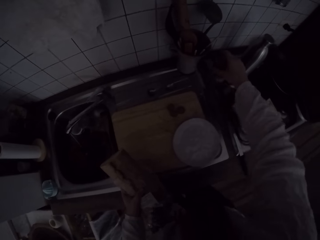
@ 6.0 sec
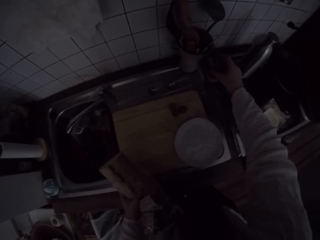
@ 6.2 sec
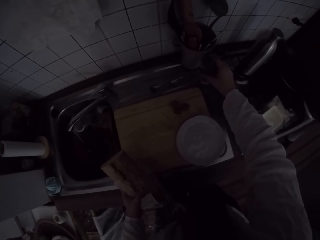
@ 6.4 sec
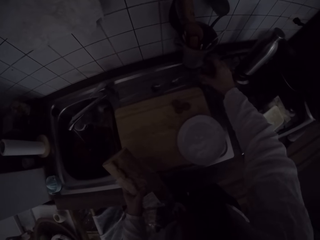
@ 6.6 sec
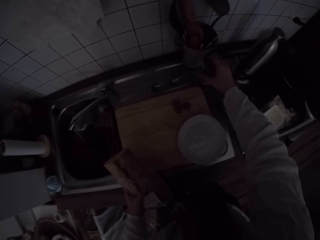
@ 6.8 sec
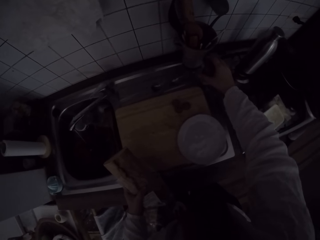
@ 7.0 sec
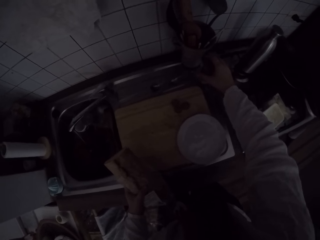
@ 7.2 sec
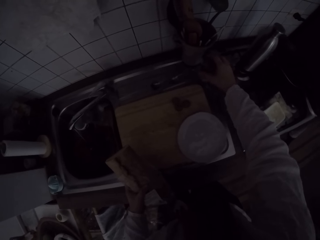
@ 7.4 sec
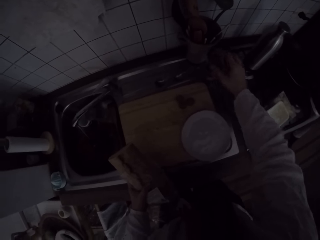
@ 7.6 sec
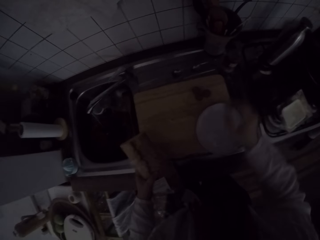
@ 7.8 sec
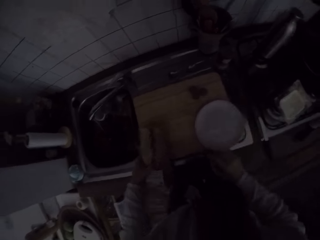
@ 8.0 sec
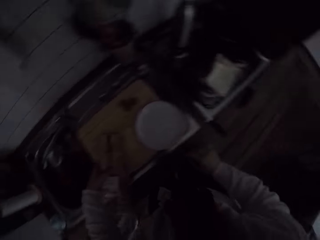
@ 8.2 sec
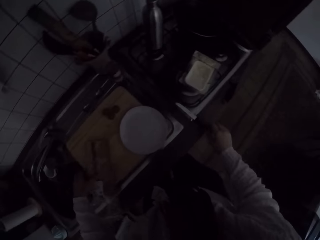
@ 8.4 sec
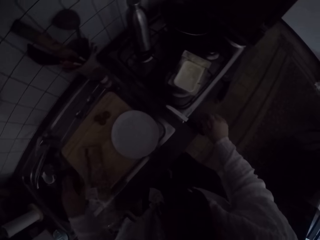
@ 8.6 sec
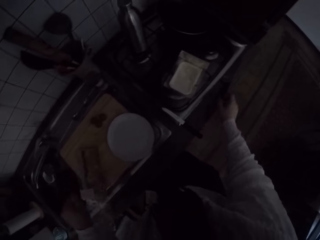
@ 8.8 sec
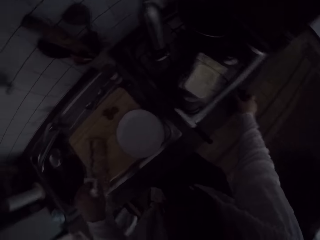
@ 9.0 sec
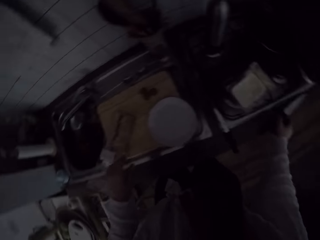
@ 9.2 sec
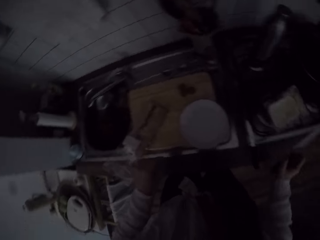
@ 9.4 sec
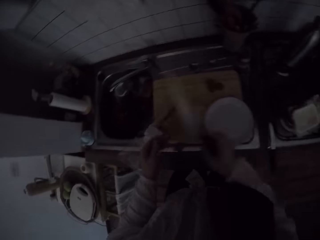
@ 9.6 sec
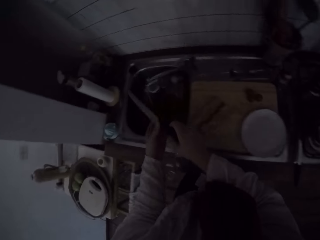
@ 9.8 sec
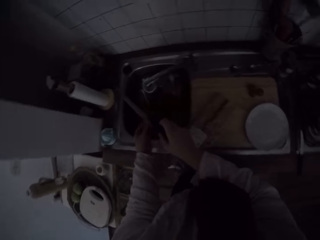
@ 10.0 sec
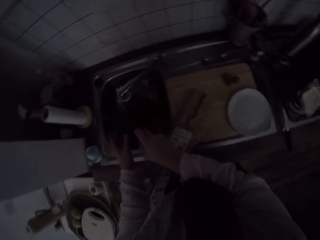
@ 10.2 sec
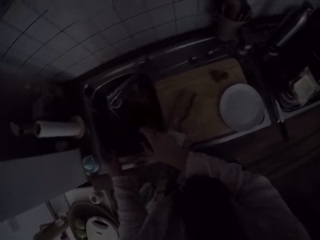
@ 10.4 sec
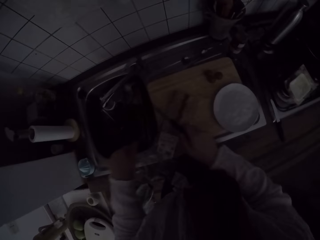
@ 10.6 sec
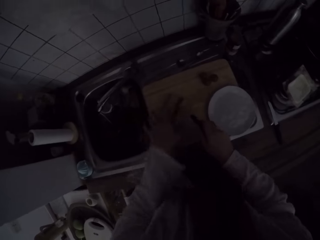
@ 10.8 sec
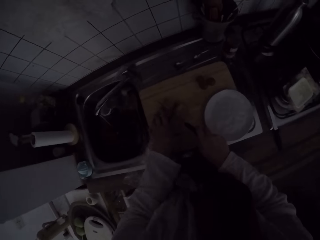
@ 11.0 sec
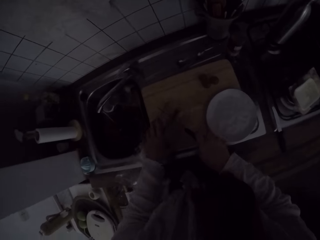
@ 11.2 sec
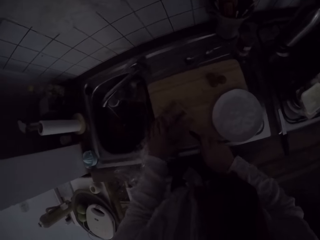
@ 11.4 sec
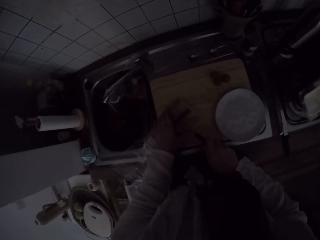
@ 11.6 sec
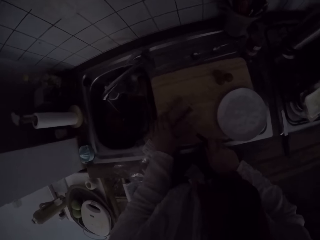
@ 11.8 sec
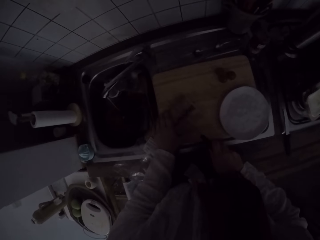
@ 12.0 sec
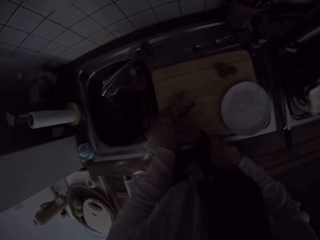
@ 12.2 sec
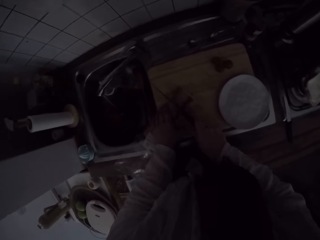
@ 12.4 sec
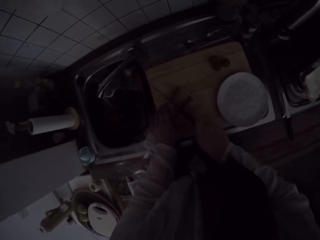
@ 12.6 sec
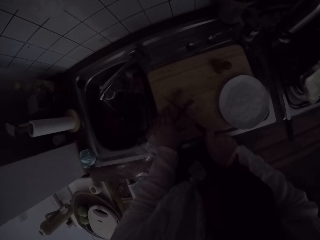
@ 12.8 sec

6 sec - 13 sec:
The camera wearer turns something. He drops the container on the sink. He drops the loaf of bread on the chopping board. He stretches his hand. He picks up a knife from the gas cooker with his right hand. He turns. He cleans the knife with his left hand. He holds the knife. He holds the loaf of bread with his left hand. He cuts a big slice from the loaf of bread.

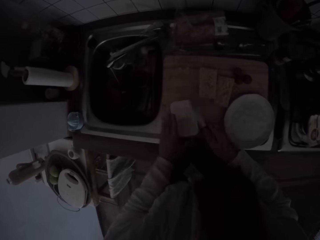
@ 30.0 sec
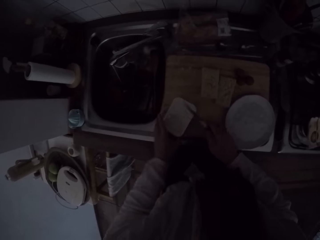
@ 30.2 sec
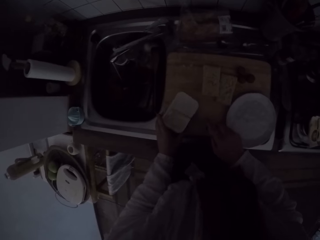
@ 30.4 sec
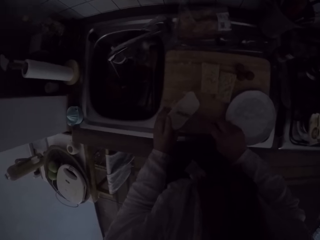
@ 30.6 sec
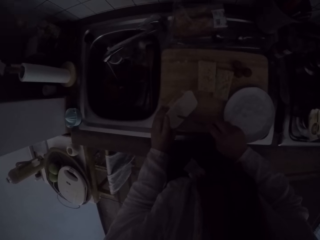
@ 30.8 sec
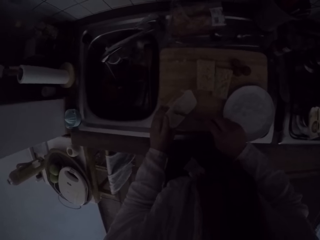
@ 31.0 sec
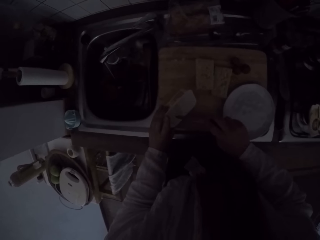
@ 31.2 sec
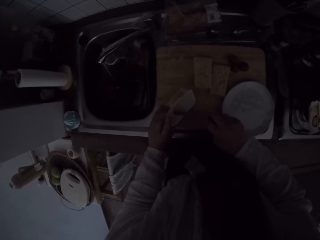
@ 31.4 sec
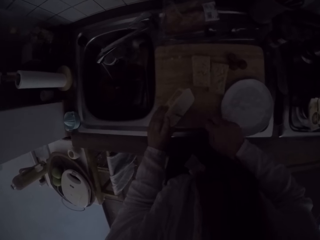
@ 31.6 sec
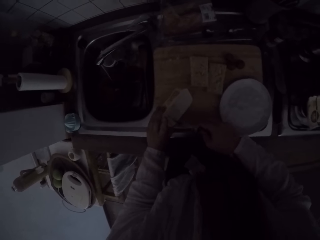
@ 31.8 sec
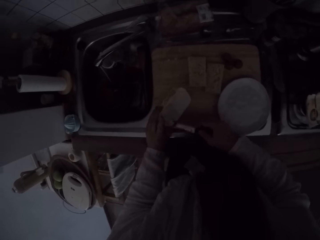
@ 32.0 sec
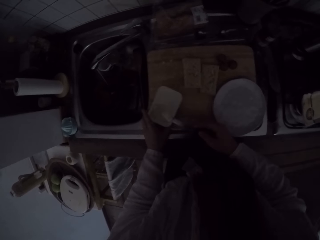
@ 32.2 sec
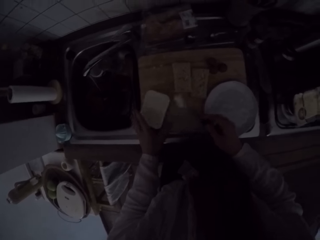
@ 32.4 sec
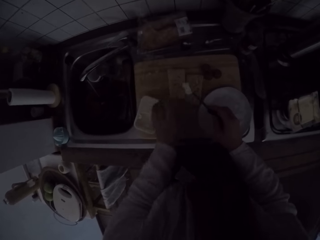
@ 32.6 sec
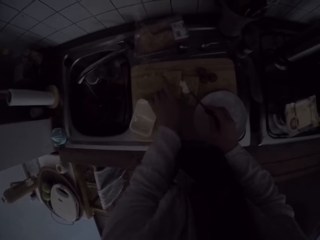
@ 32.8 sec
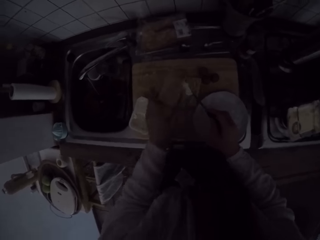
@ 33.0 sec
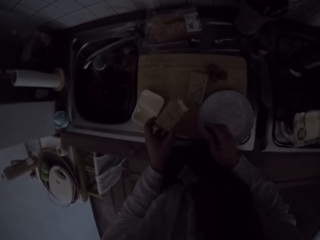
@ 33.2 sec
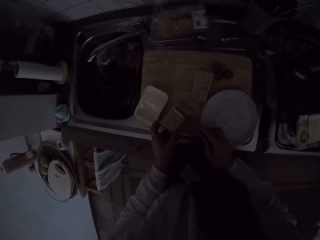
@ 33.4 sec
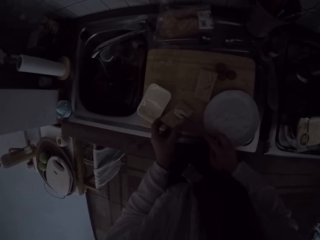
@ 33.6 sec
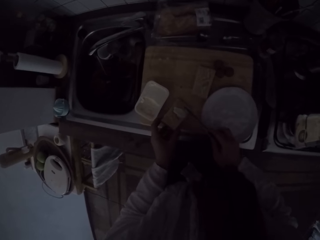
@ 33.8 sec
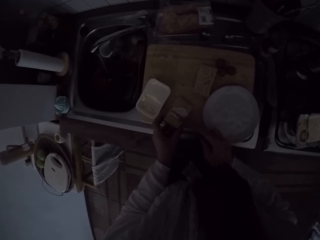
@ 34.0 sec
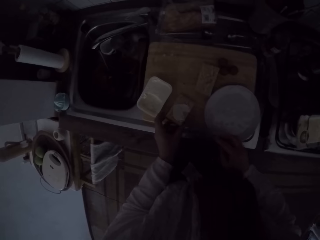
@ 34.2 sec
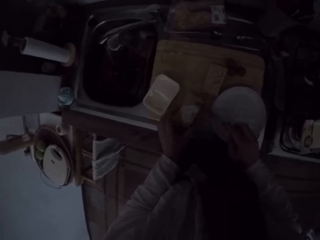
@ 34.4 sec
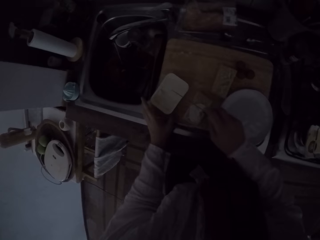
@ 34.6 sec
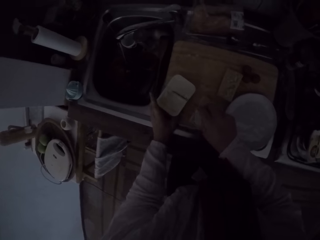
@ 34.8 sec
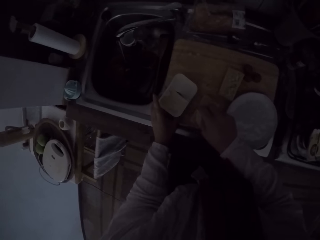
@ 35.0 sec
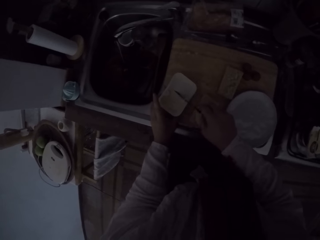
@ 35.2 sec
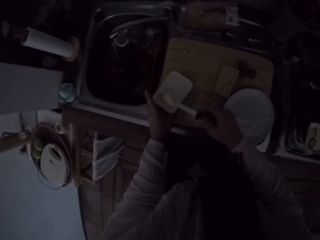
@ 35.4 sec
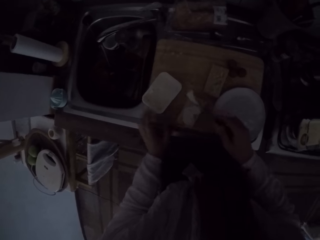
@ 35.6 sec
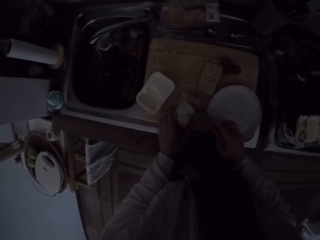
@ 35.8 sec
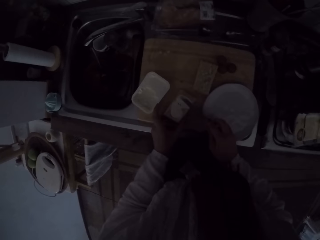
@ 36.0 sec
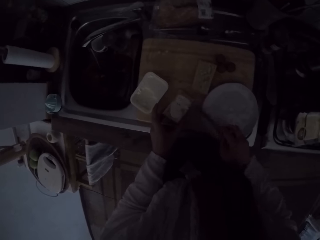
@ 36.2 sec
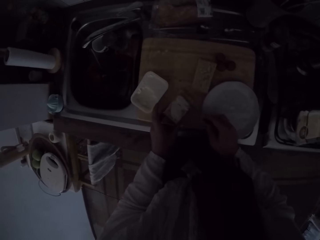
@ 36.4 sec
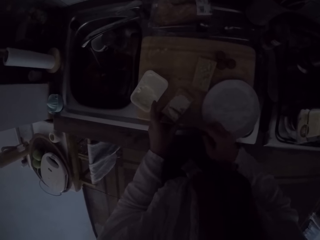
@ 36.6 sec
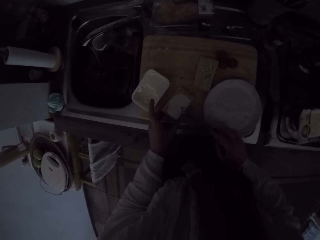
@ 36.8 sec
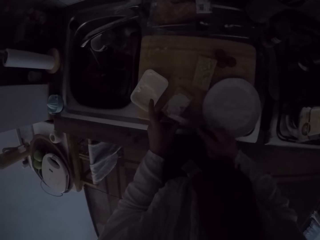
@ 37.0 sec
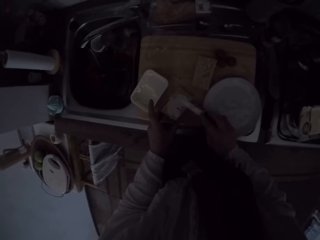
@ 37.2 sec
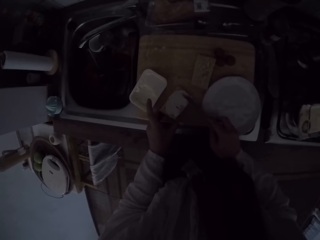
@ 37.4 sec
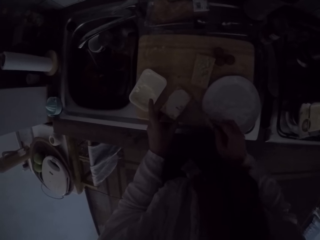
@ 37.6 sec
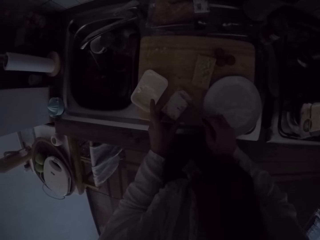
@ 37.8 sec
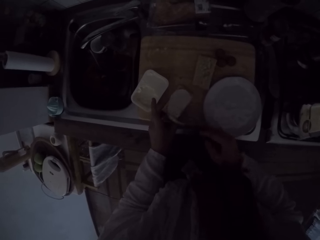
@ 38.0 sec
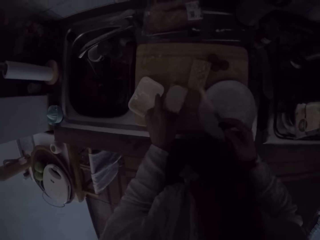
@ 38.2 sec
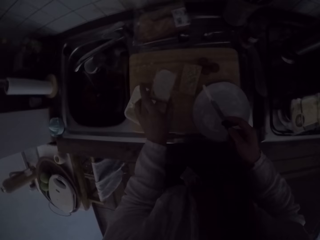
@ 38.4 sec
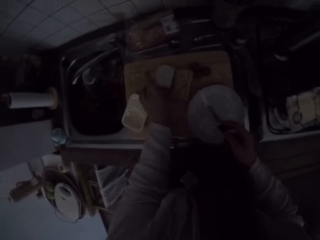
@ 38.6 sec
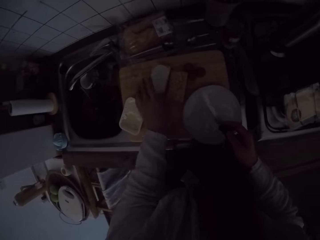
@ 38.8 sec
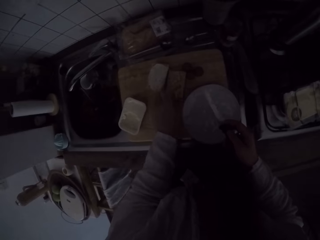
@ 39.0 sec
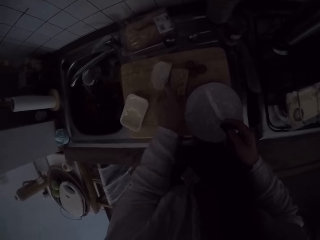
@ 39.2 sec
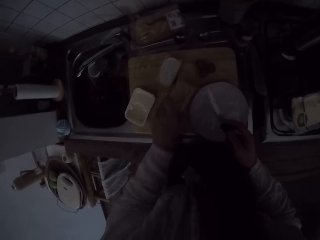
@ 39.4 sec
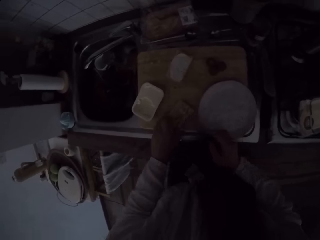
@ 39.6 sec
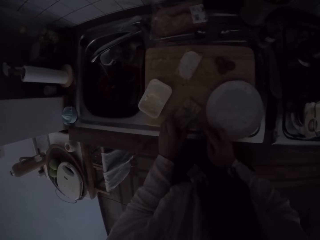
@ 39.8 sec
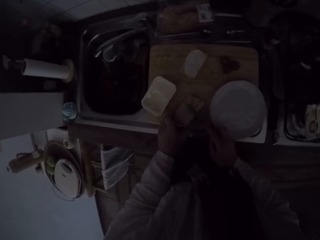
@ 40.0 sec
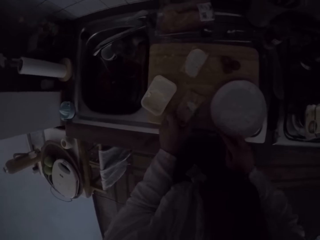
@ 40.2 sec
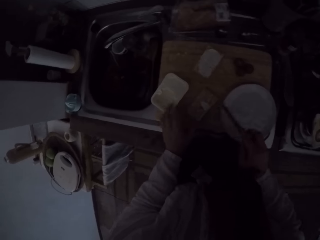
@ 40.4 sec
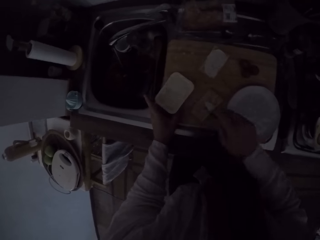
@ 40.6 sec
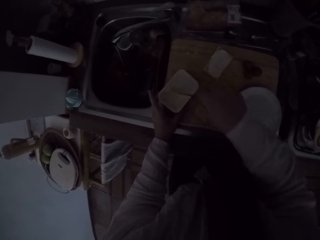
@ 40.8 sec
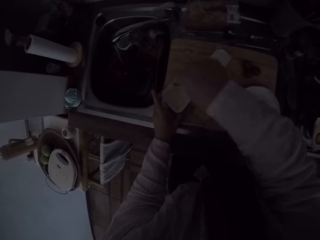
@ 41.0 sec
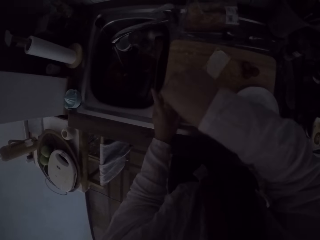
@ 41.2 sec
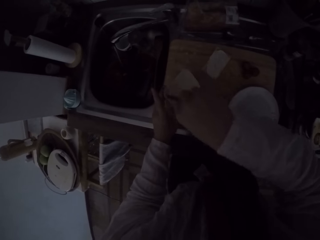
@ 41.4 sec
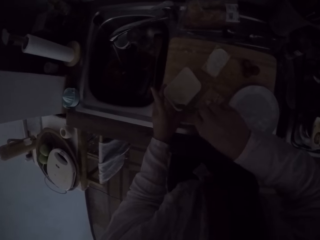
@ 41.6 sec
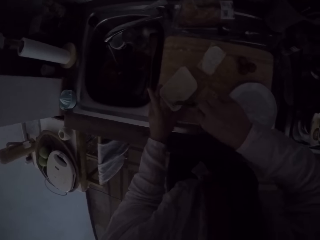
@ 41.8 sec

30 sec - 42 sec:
The camera wearer tilts the plate of butter. They scoop butter from the plate with the knife. They drop the plate of butter on the chopping board. They carry one half of the slice of bread from the chopping board. They spread the butter on the slice of bread. They scoop butter and apply butter on the bread. They pick the bread. They drop the slice of bread on the chopping board. They carry the other half of the slice of bread from the chopping board. They spread the butter on the slice of bread. They scoop butter.

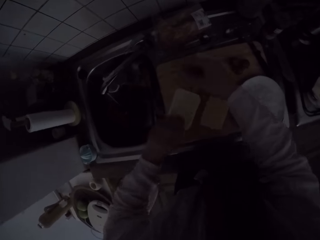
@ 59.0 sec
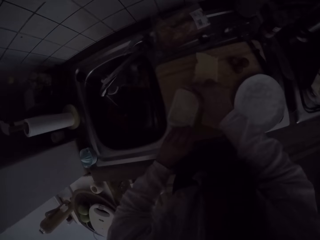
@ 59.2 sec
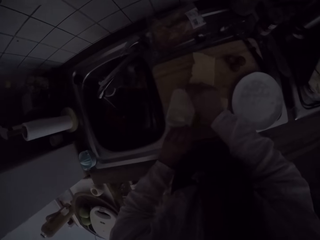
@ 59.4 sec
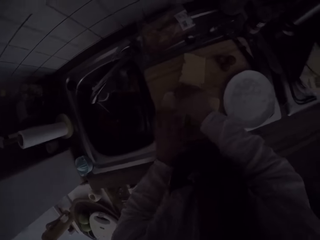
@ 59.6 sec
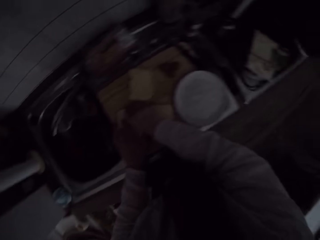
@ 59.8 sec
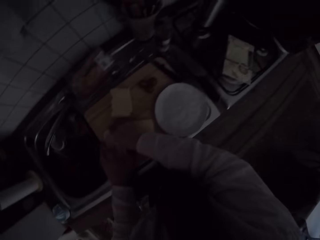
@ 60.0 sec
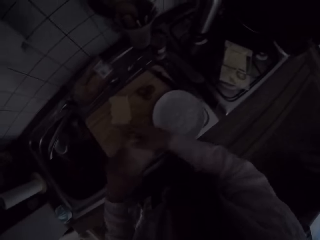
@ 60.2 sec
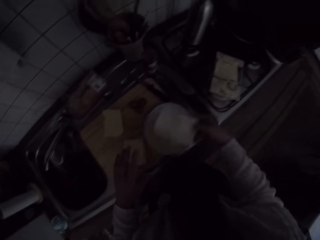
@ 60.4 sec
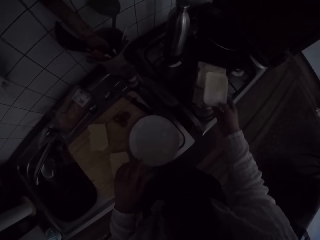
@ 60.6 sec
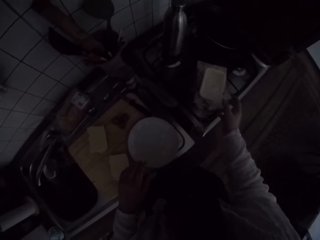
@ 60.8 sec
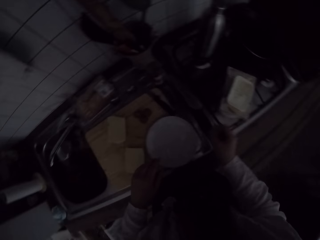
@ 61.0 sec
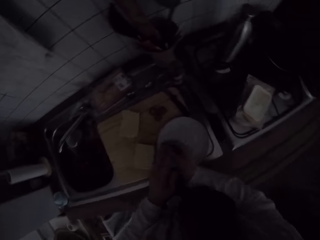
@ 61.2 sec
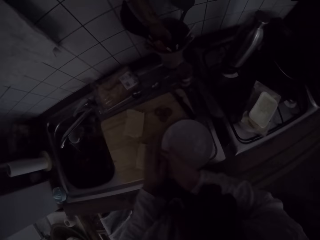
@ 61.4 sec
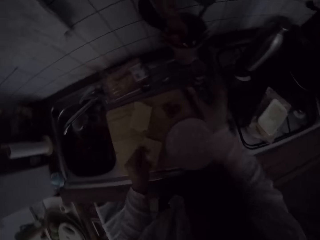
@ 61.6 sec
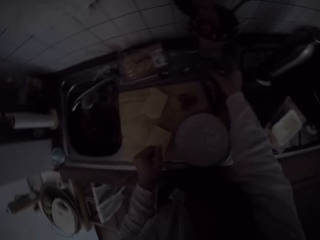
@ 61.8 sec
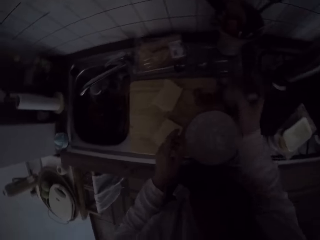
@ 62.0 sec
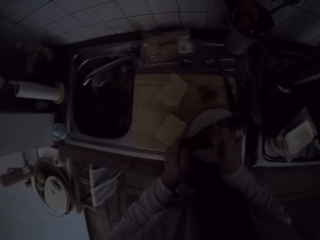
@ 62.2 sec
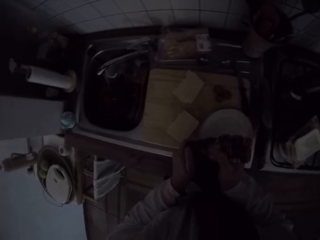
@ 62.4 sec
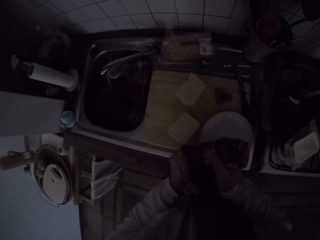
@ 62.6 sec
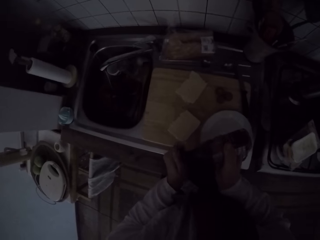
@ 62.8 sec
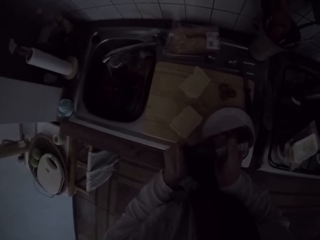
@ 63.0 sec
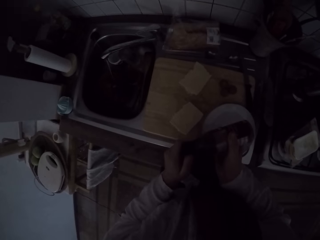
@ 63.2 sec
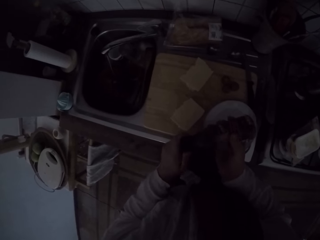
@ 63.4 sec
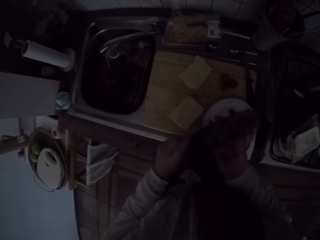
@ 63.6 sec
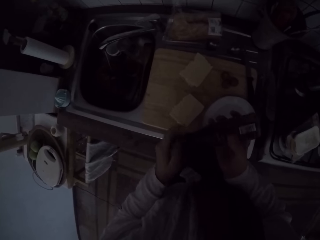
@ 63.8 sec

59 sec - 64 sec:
The camera wearer picks up a cover of the pack of cheese. They cover the plate of butter and carry the plate of butter from the chopping board. They cover the pack of cheese. They pick the pack of cheese. They drop the plate of butter on the pack of cheese. They place the pack of cheese on a cooker. They rub their palms together. They pick up a container from the kitchen sink. They open the container.
